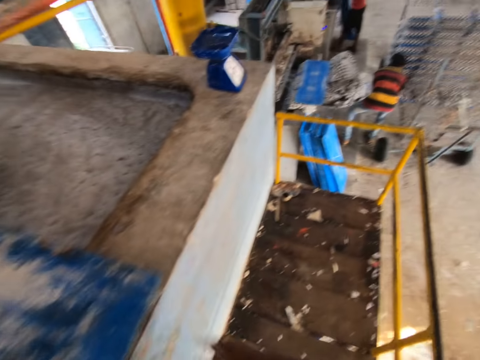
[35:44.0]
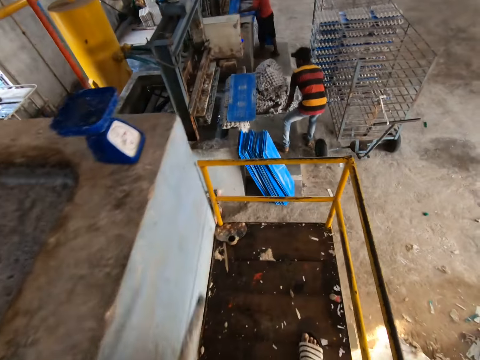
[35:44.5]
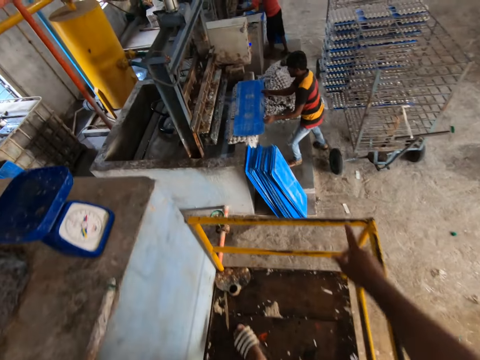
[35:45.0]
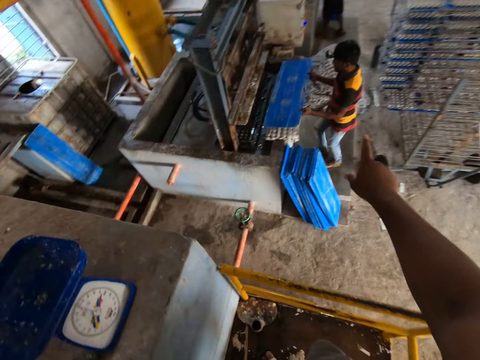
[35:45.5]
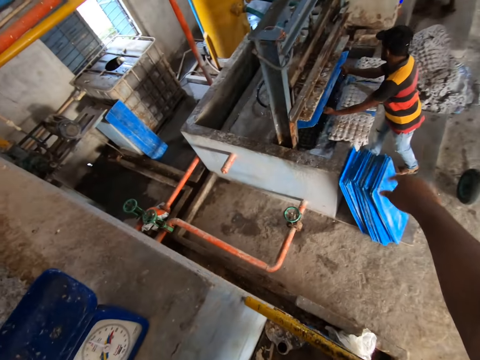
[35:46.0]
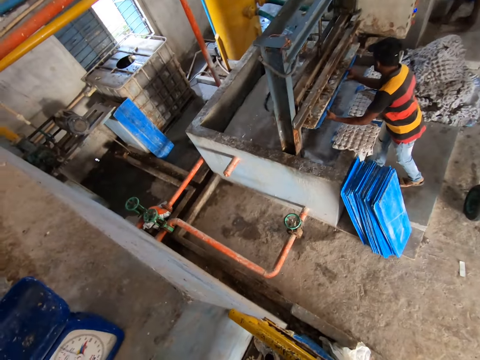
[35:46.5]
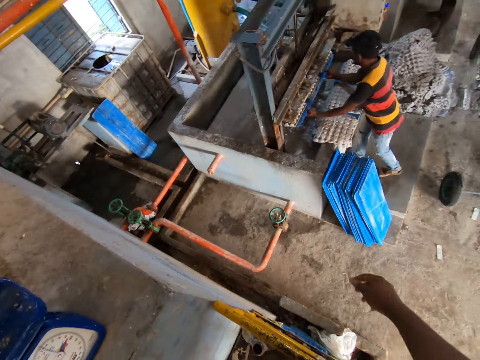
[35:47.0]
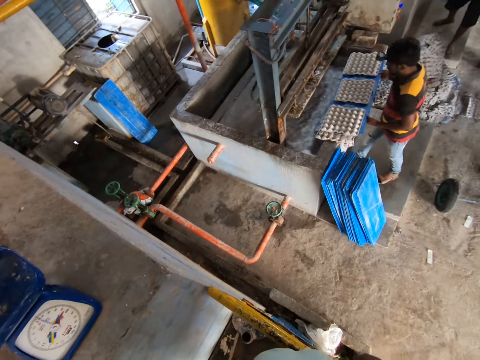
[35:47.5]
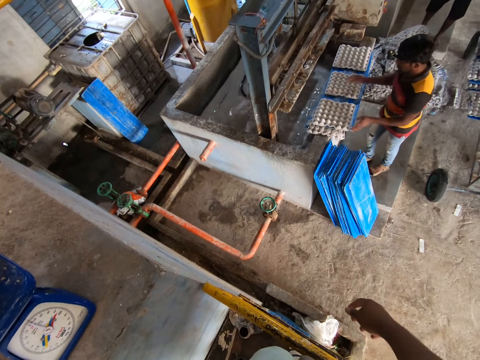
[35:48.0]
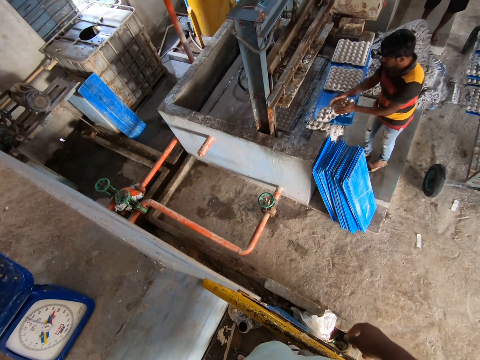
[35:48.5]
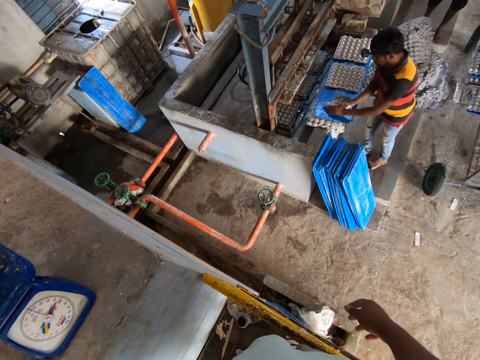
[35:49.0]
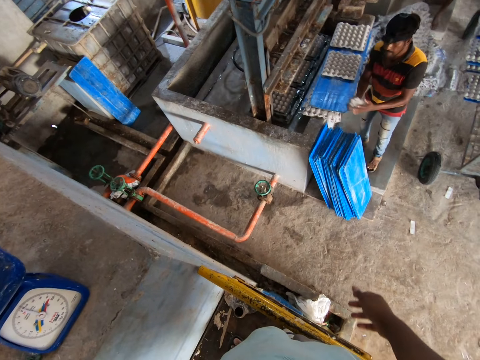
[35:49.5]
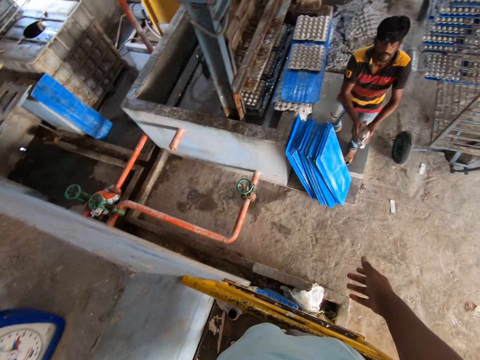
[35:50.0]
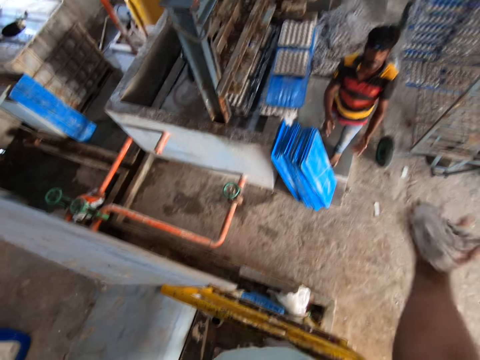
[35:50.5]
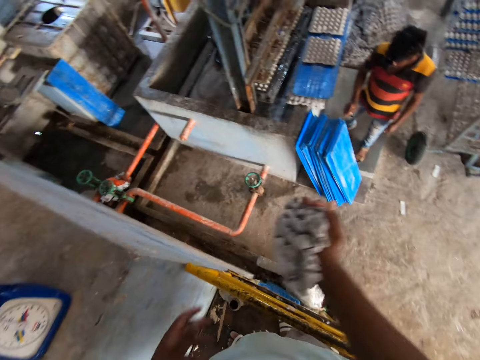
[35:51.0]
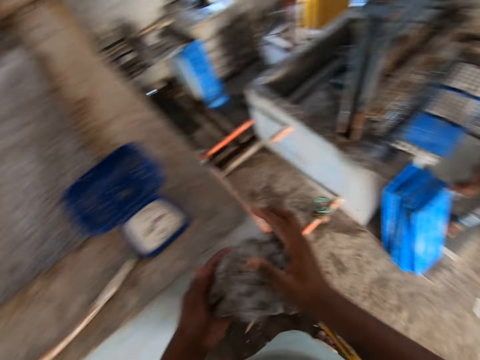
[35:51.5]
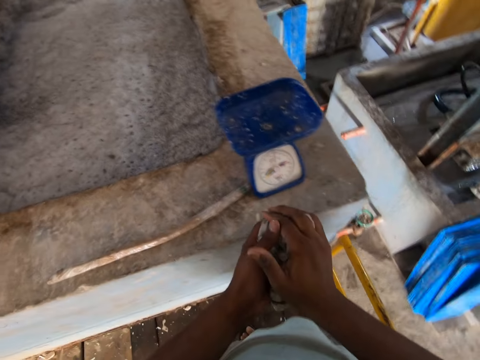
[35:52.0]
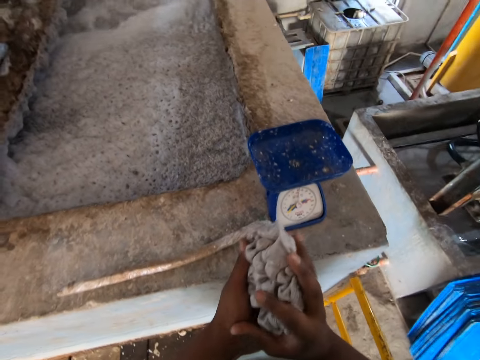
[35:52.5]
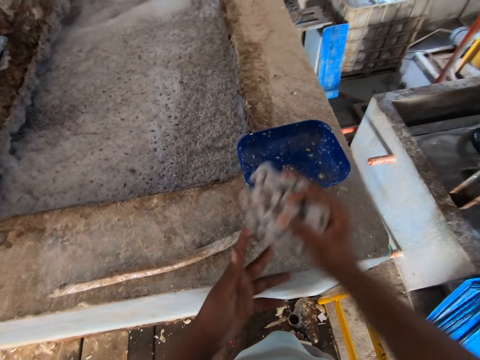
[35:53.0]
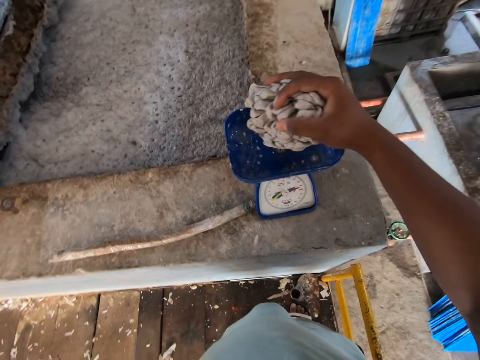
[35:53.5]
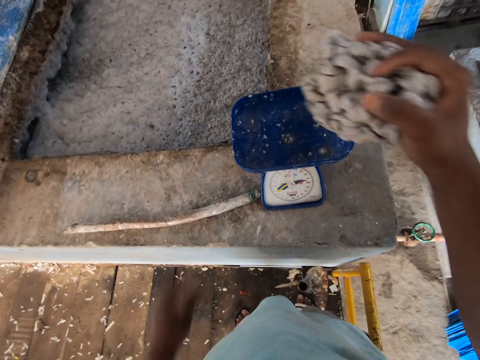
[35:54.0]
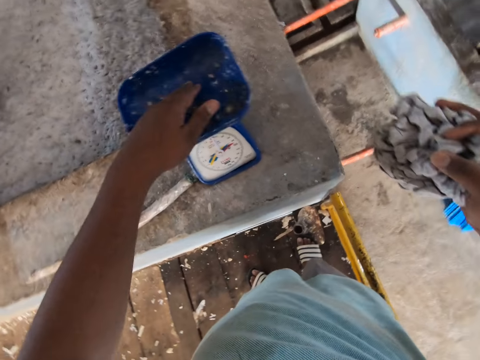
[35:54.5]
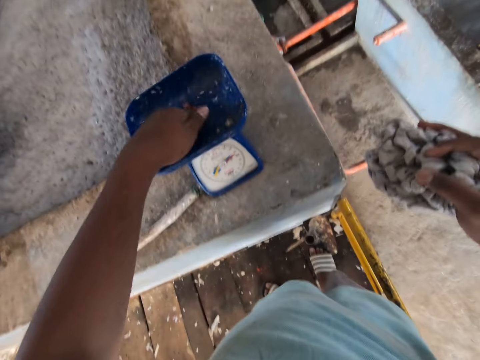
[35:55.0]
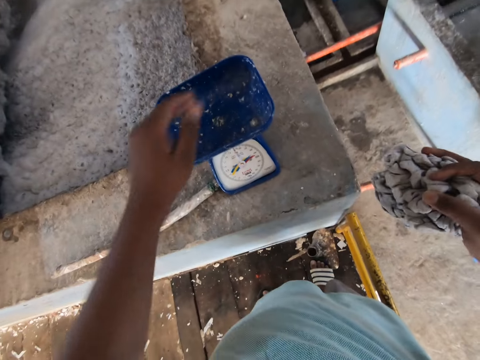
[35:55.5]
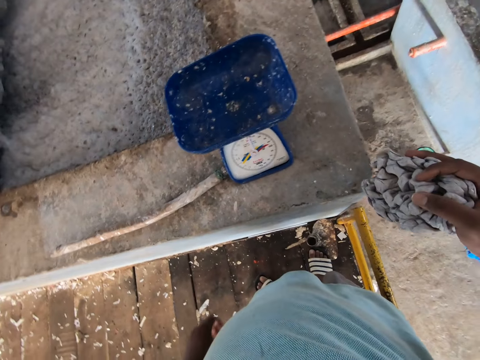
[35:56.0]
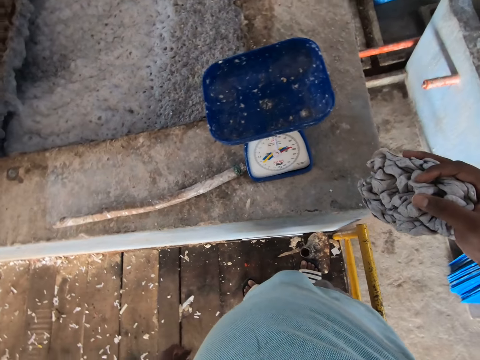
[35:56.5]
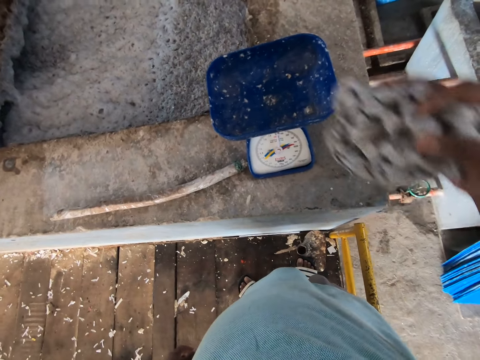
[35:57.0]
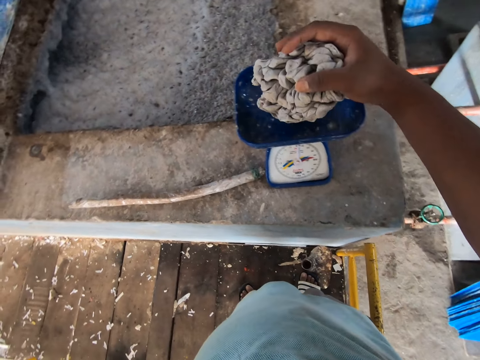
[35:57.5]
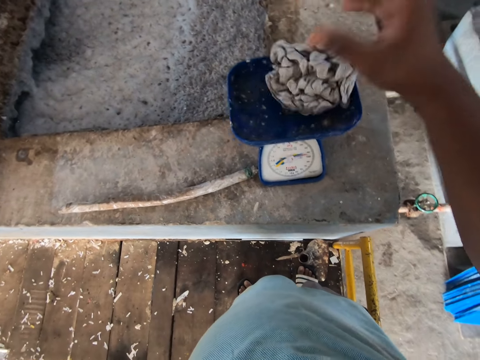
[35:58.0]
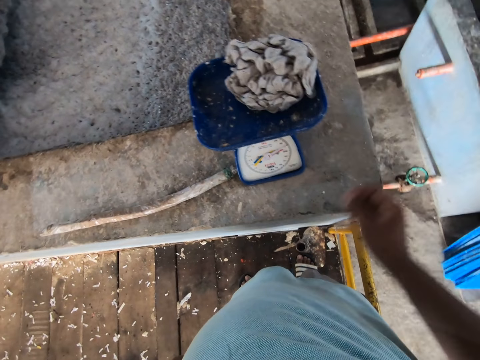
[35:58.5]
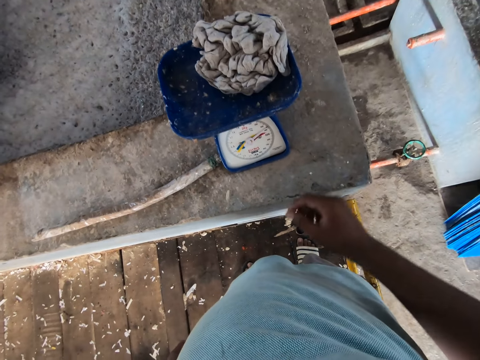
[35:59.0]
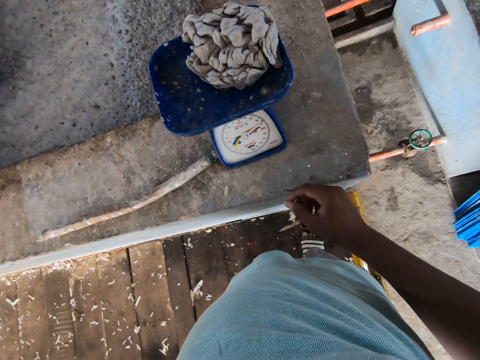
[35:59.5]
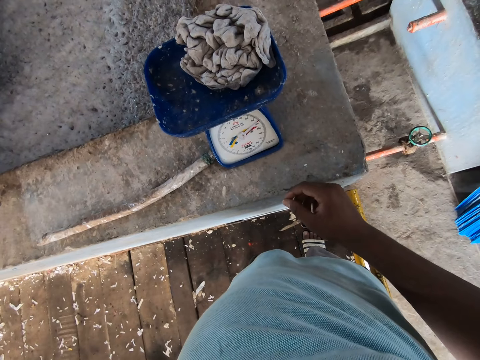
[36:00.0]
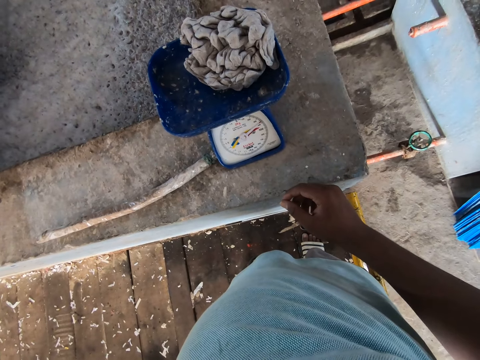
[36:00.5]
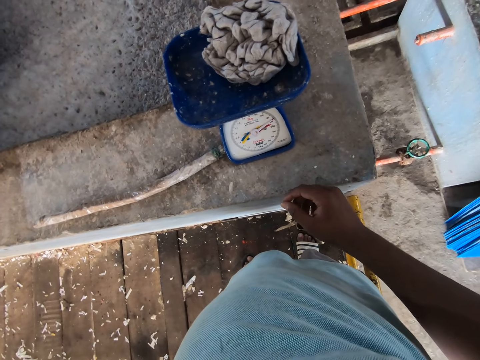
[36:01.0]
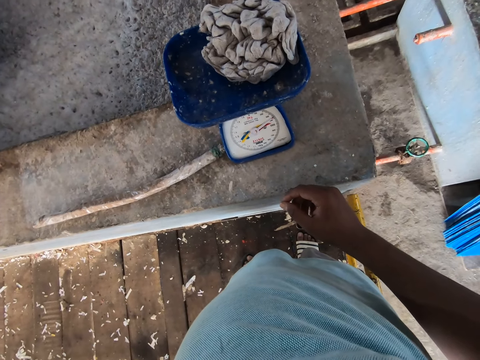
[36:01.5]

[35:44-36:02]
The camera wearer pushes the plastic board. A man places a blue tray on the mobile rack with both hands. Another man places a blue tray in the egg carton machine with both hands. The first man picks a blue tray from the egg carton shaper with both hands. The camera wearer carries the wood stick. He gestures and points at the first man. The first man places the blue tray in the egg carton machine with both hands. The camera wearer converses with the first man. The first man places the blue tray on the egg carton shaper with both hands. He squeezes an egg carton with both hands, and brings something together. He throws the egg carton to the camera wearer with both hands. The camera wearer holds the egg carton with his right hand. The first man picks a blue tray from the ground with his right hand. The camera wearer squeezes the egg carton with both hands. He places something on the weighing scale. He presses the weighing scale on the slab with his left hand. He places the egg carton on the weighing scale with his right hand. He looks at the weighing scale.

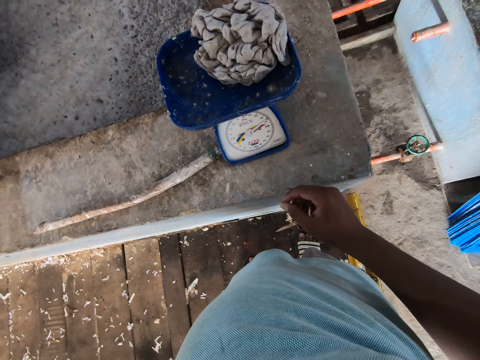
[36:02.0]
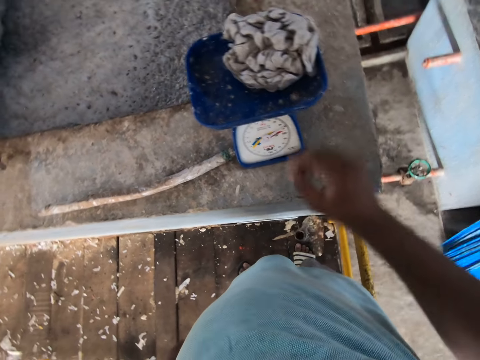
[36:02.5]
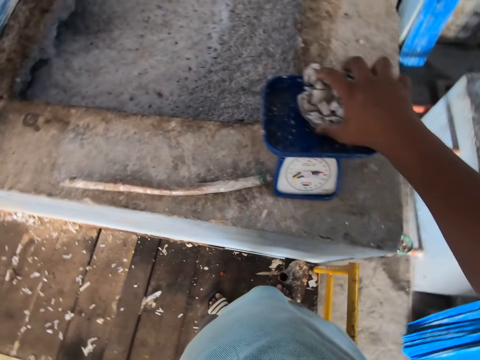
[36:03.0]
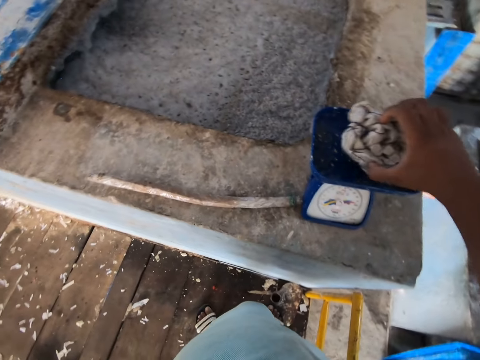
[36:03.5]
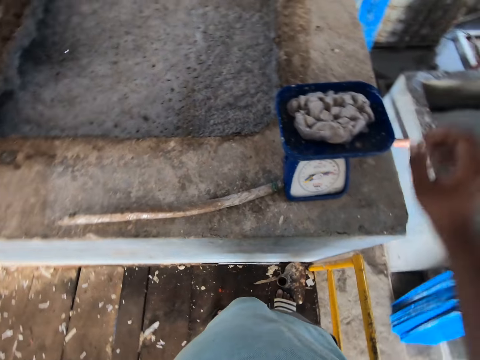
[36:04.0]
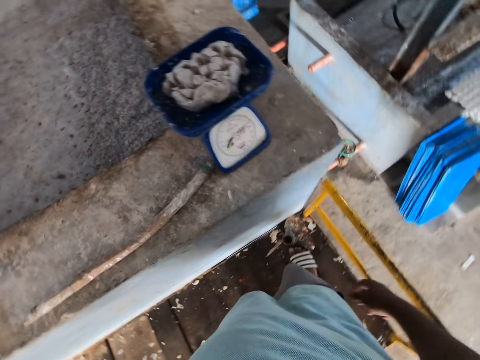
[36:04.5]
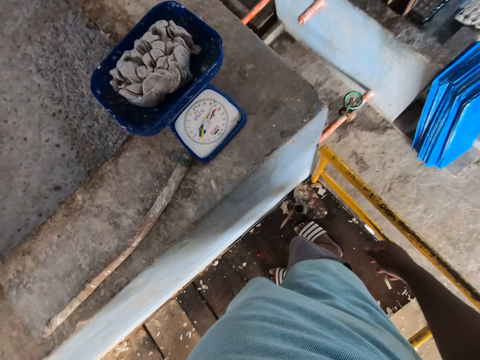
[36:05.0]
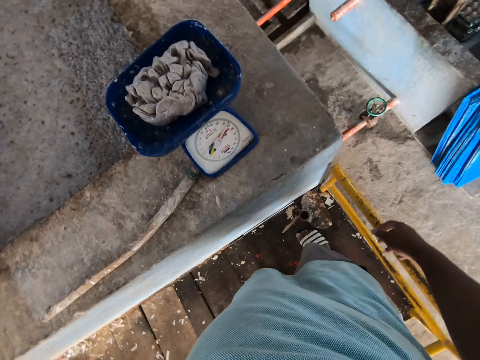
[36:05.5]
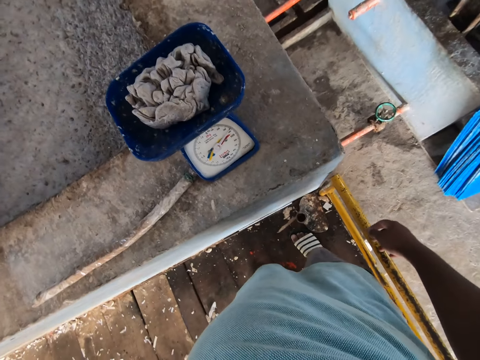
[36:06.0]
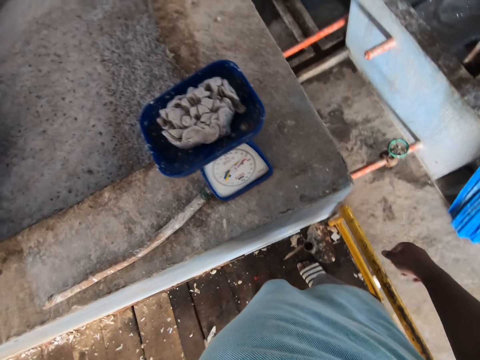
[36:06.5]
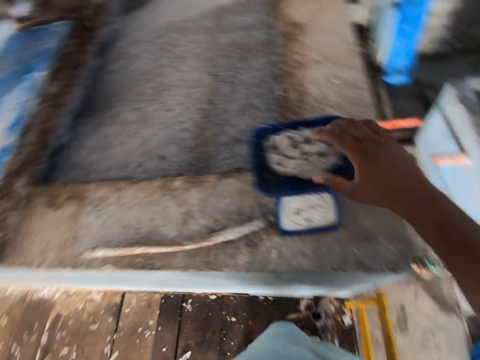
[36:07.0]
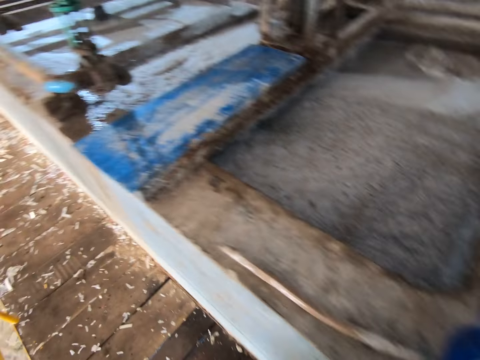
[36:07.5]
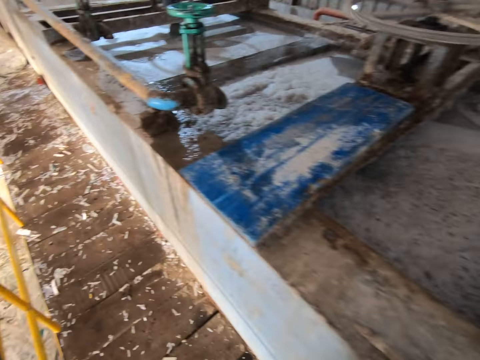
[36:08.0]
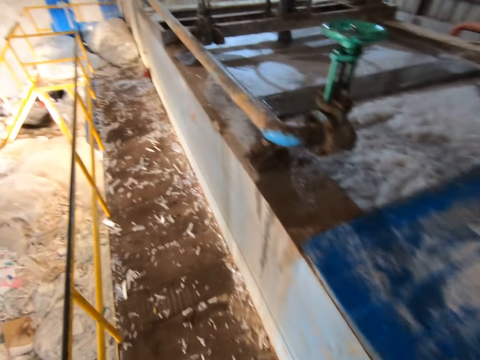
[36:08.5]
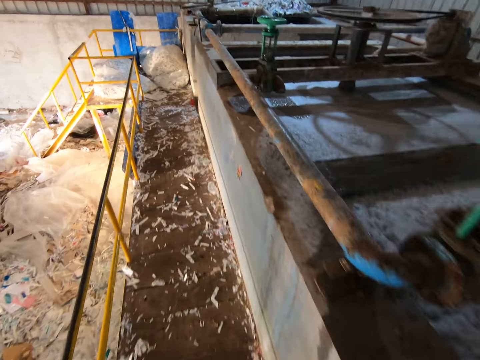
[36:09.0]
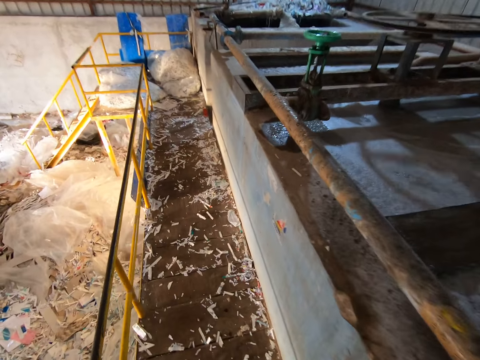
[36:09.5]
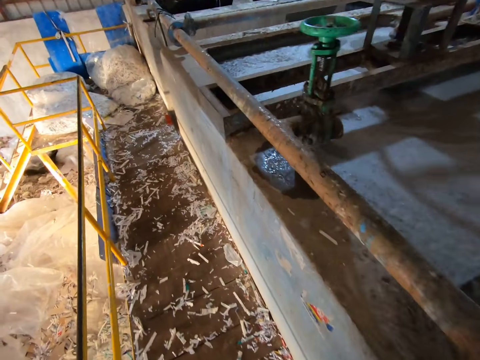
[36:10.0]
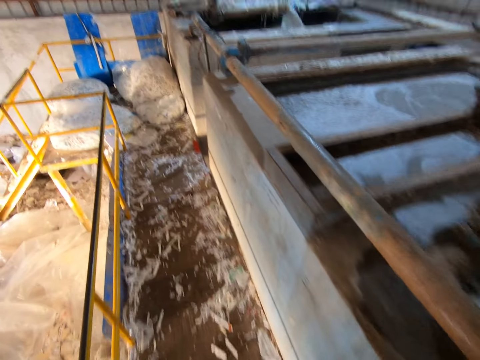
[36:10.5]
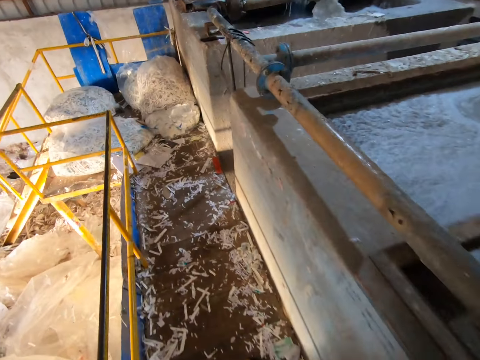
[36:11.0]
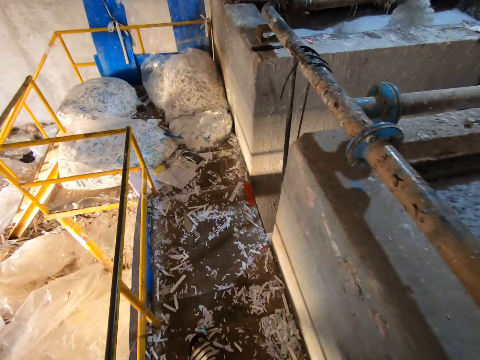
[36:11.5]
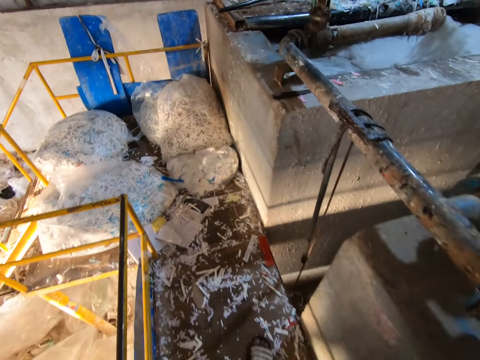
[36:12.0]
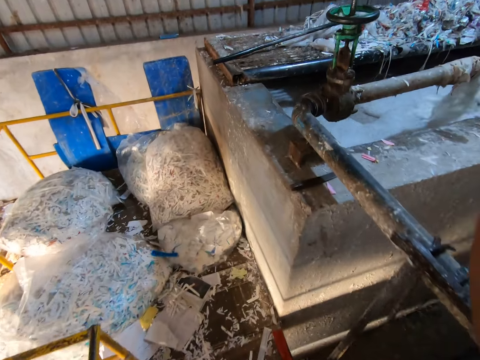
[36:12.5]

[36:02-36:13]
The camera wearer adjusts the egg carton on the weighing scale with his right hand. He looks at the weighing scale. He holds the egg carton on the weighing scale with his right hand. He picks up something. He walks around.
